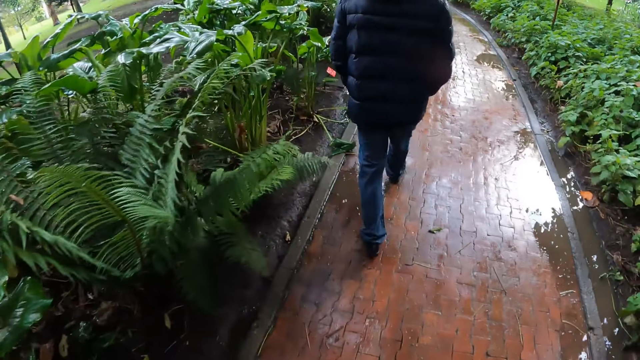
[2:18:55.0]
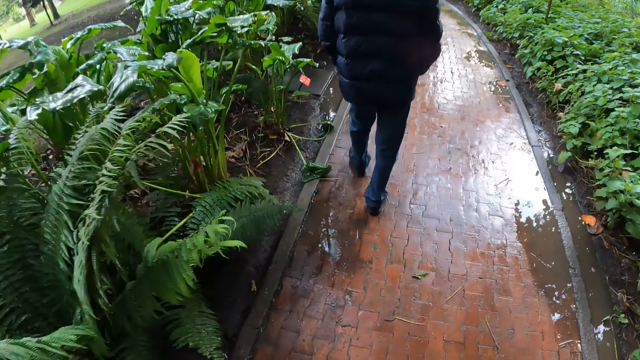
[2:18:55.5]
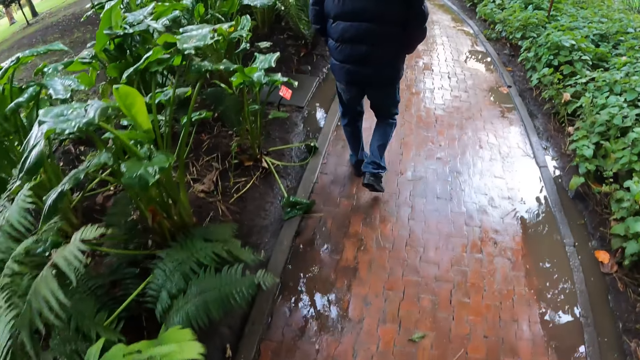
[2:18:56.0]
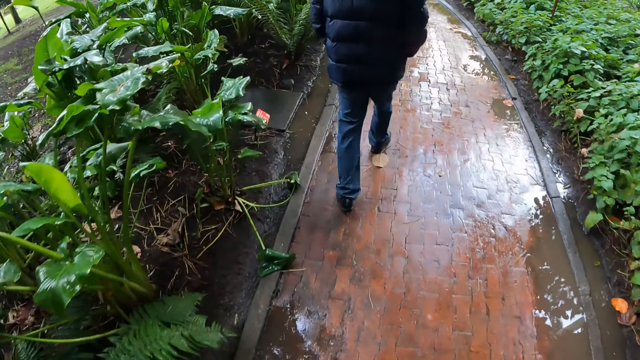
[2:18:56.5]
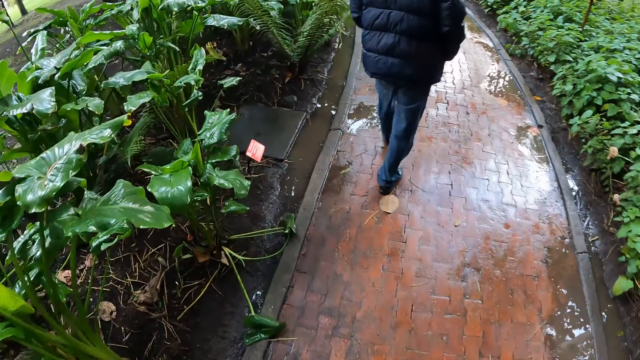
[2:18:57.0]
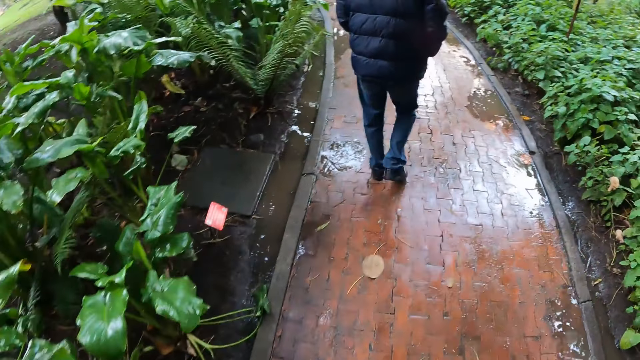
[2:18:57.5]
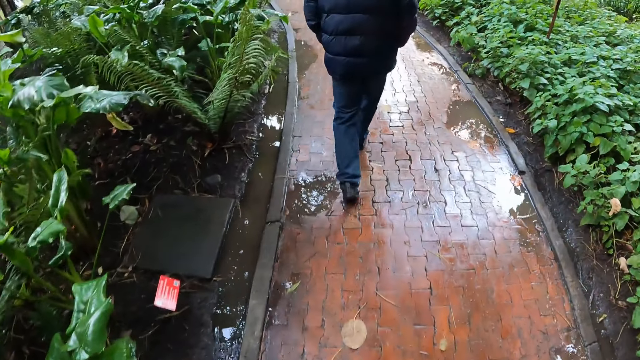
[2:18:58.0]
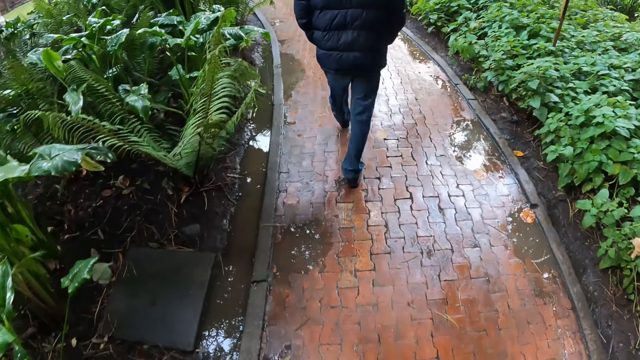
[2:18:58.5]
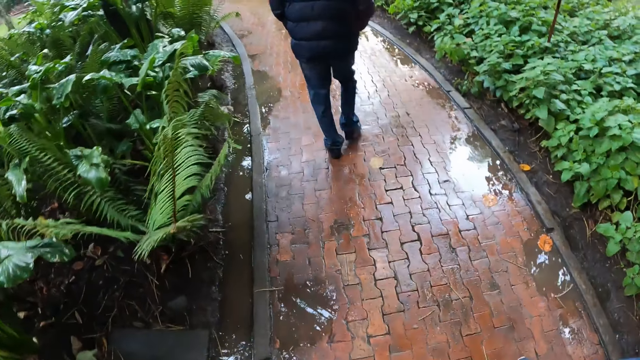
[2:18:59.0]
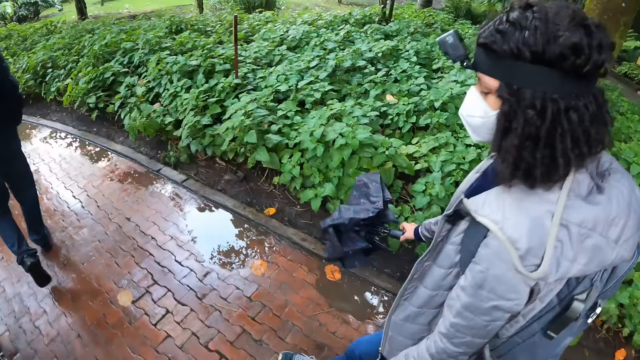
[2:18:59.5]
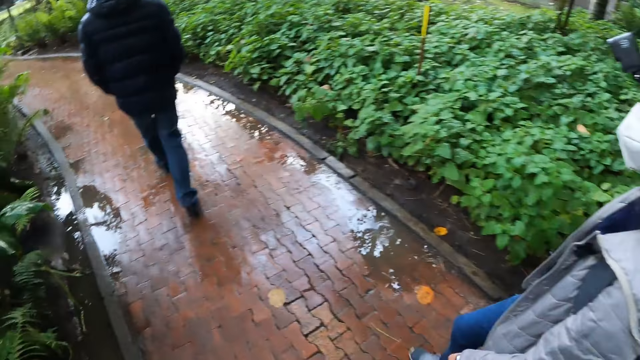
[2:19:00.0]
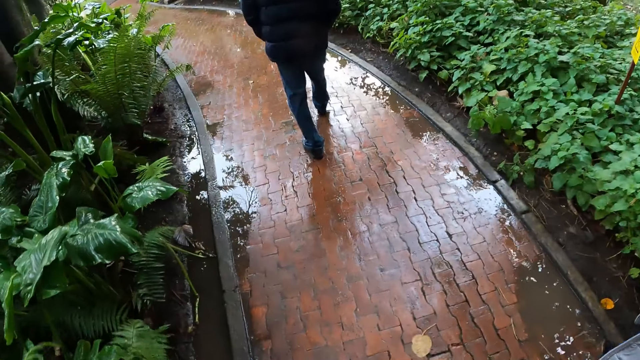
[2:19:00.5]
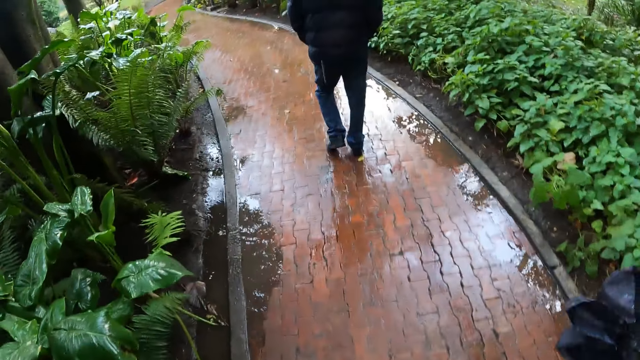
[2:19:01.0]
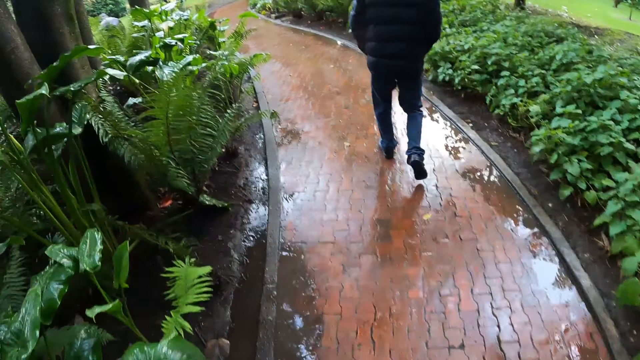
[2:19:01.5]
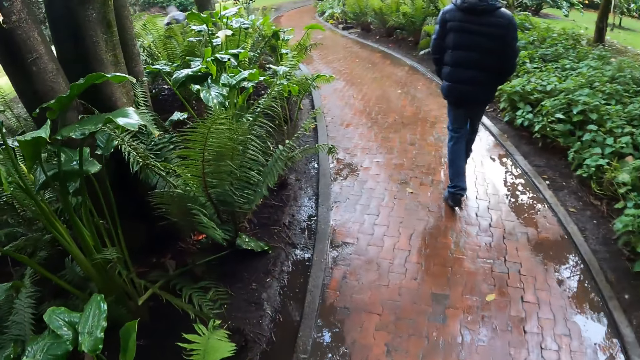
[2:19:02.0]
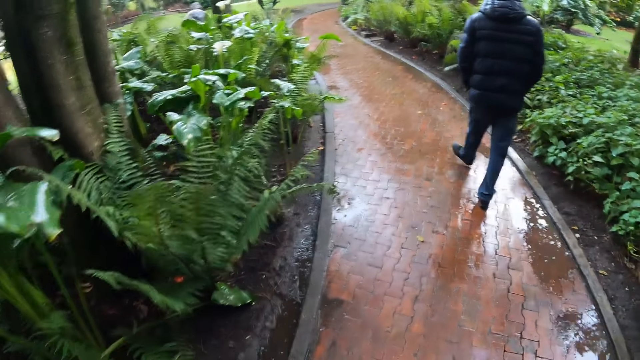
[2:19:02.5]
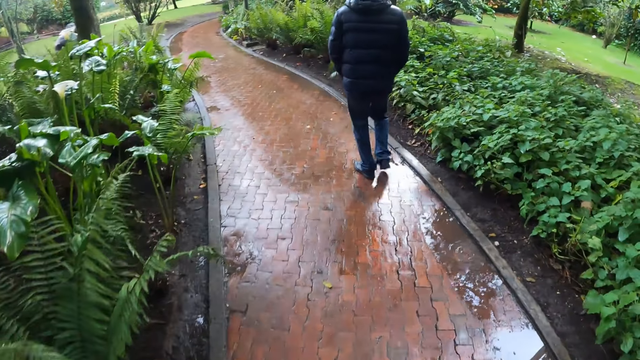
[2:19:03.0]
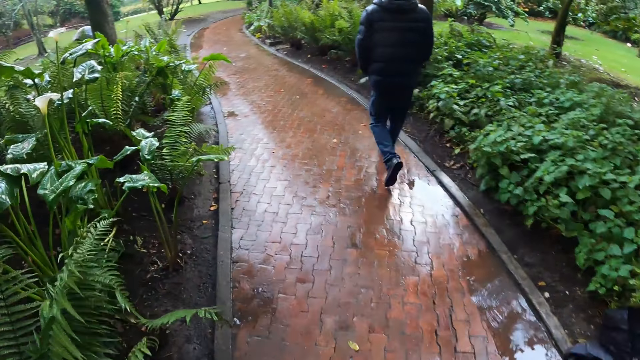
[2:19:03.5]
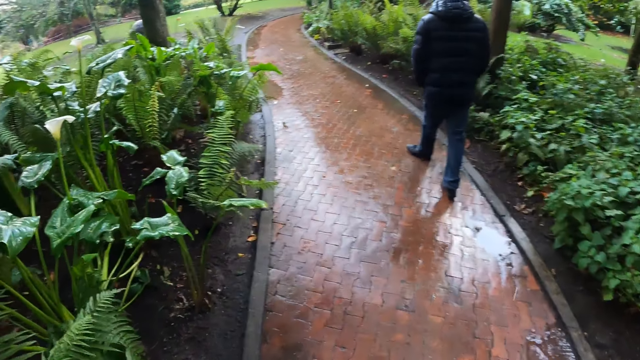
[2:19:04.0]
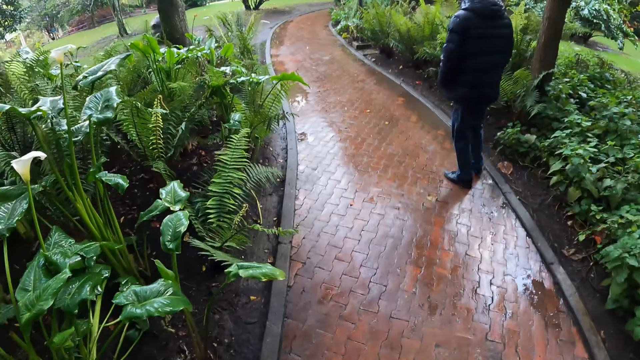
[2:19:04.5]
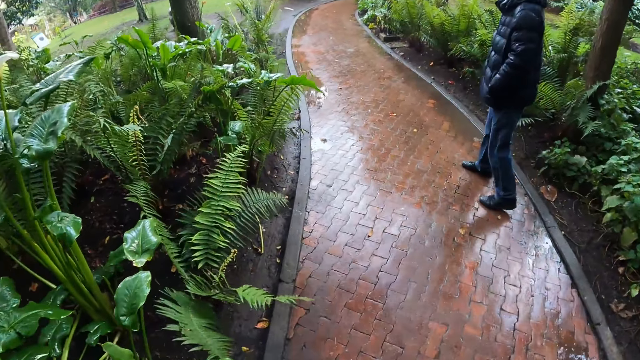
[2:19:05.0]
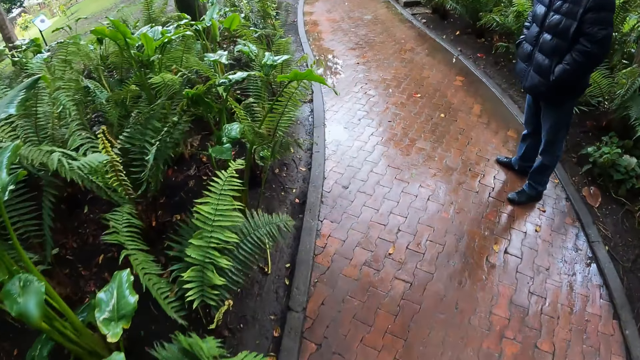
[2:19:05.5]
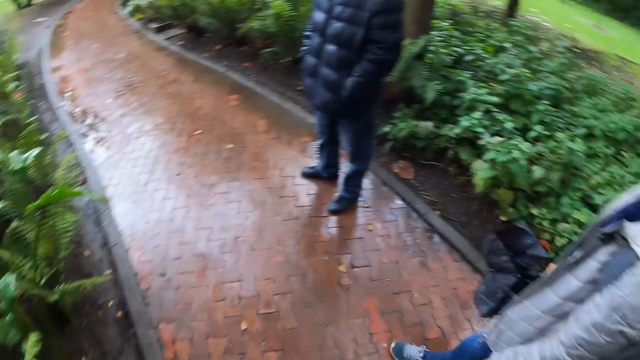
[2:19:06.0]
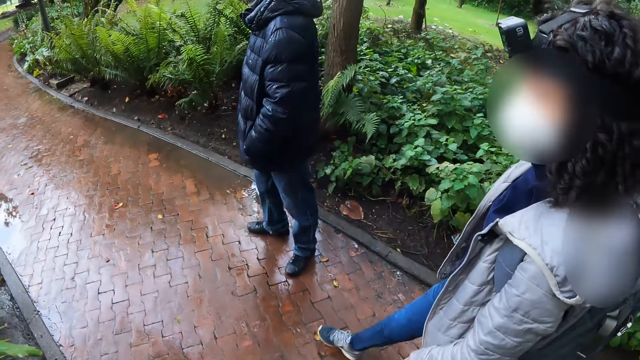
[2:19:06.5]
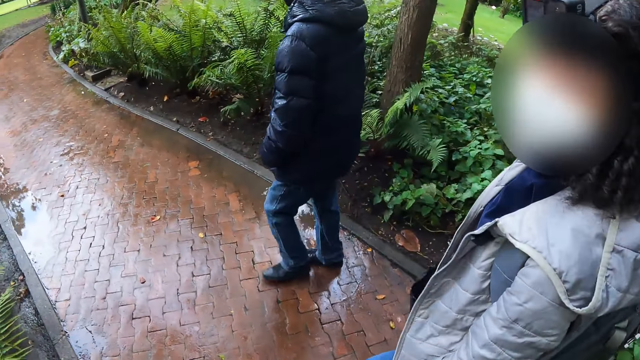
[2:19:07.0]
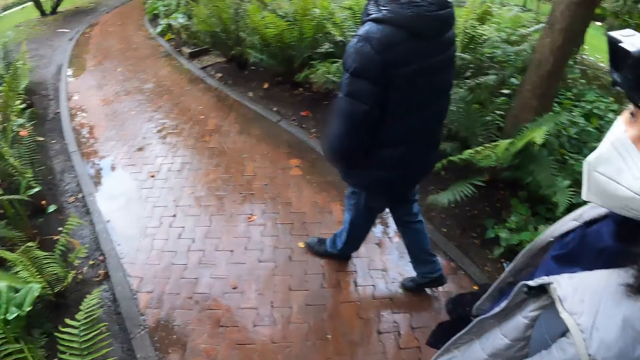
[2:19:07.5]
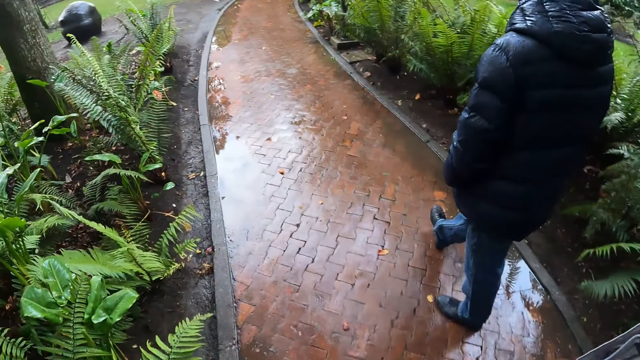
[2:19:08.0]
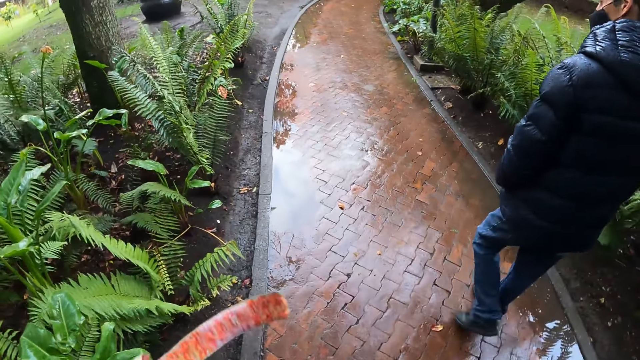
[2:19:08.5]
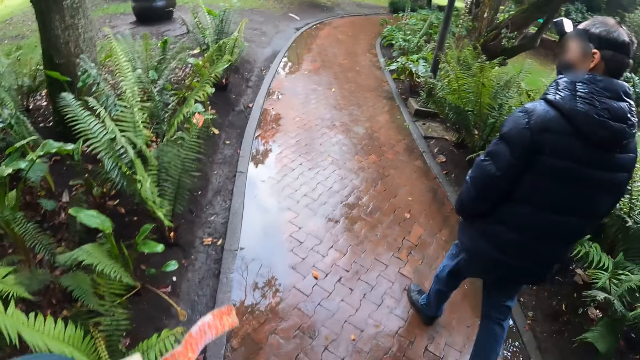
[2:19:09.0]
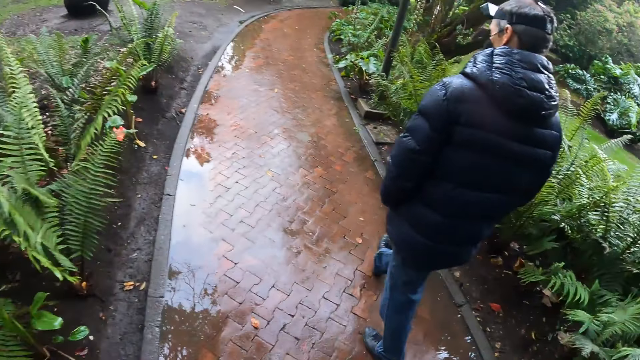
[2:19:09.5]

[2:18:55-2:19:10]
A woman walks around. A man looks around. The woman walks close to the camera wearer. The camera wearer looks around and walks around. The man walks around.

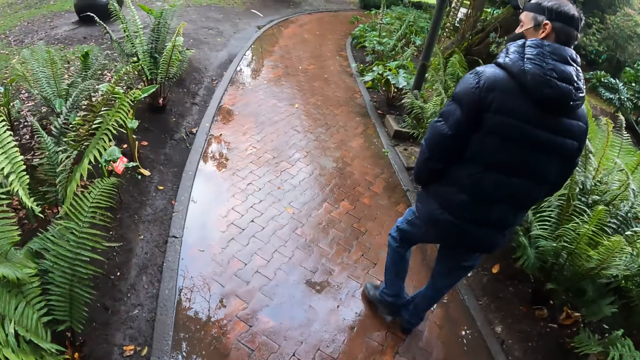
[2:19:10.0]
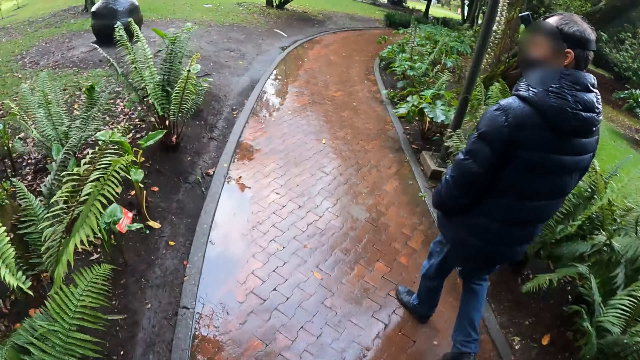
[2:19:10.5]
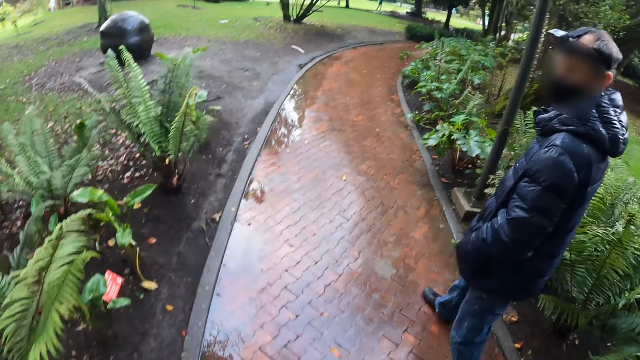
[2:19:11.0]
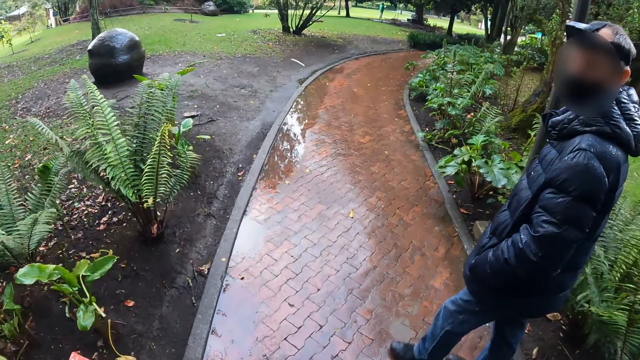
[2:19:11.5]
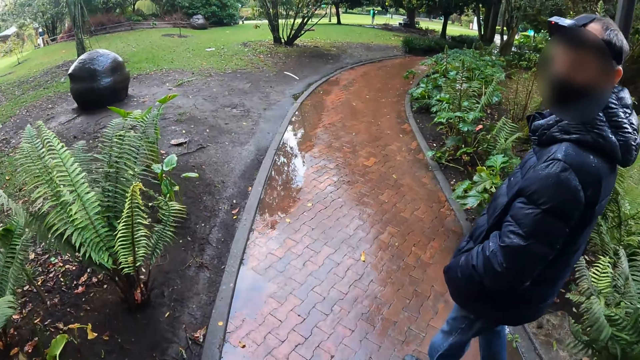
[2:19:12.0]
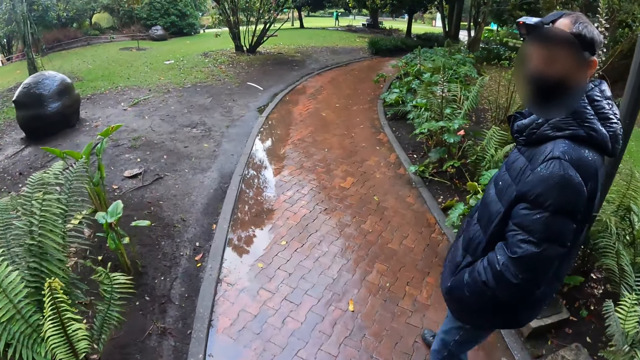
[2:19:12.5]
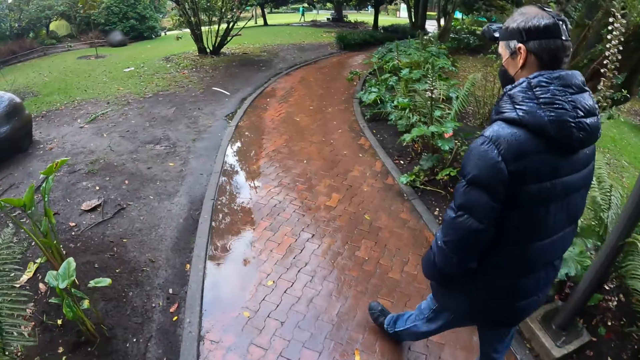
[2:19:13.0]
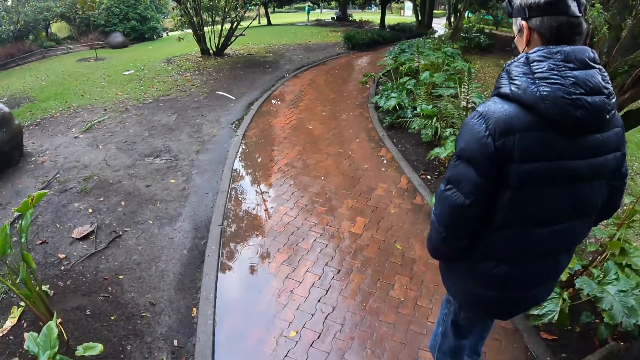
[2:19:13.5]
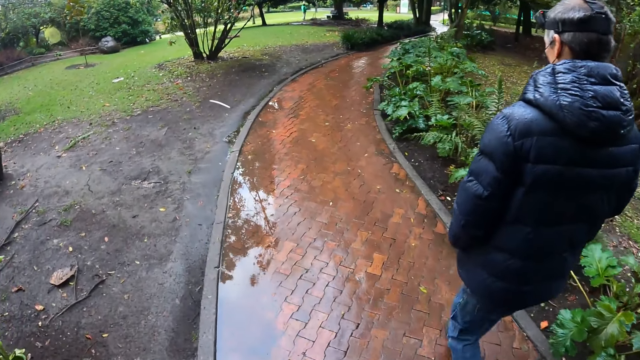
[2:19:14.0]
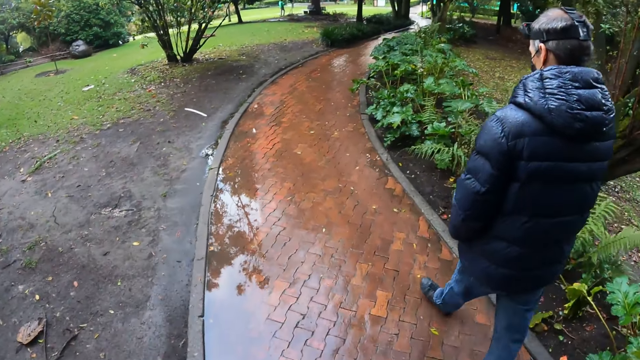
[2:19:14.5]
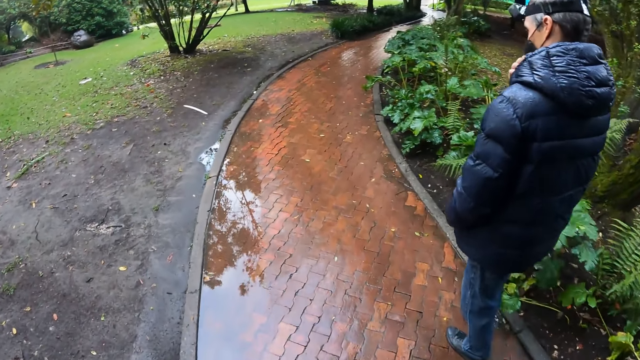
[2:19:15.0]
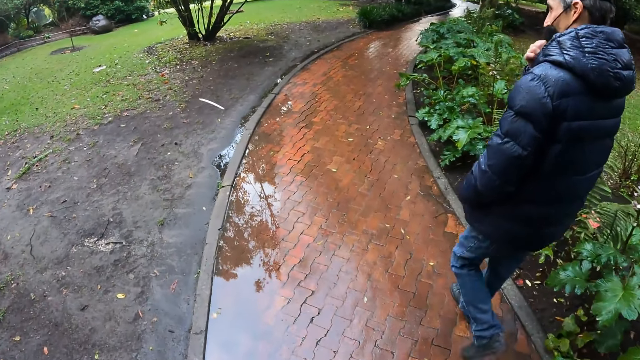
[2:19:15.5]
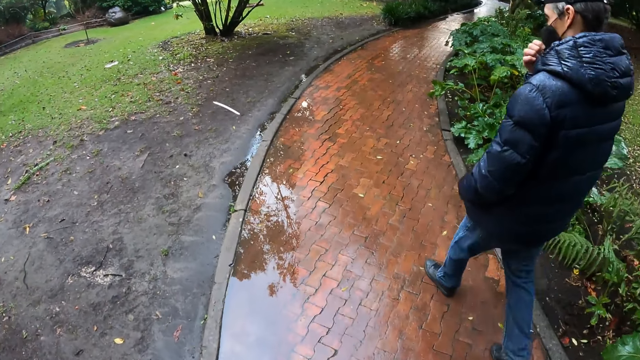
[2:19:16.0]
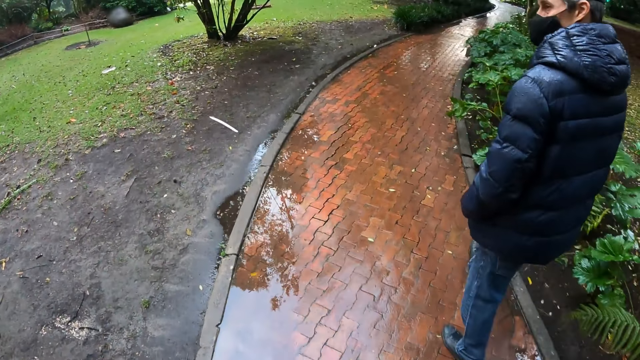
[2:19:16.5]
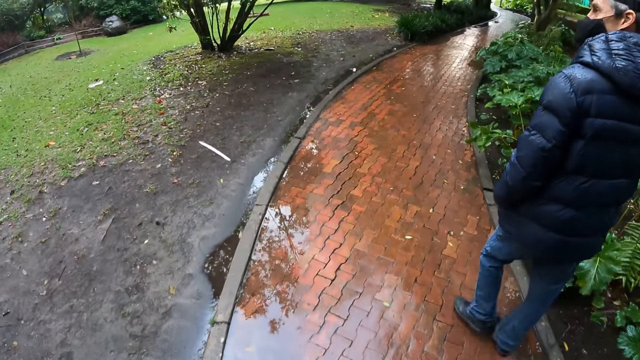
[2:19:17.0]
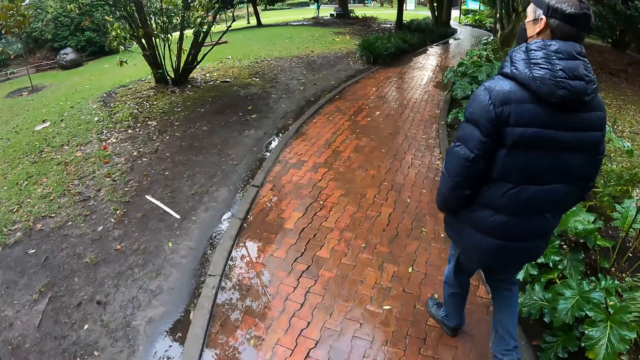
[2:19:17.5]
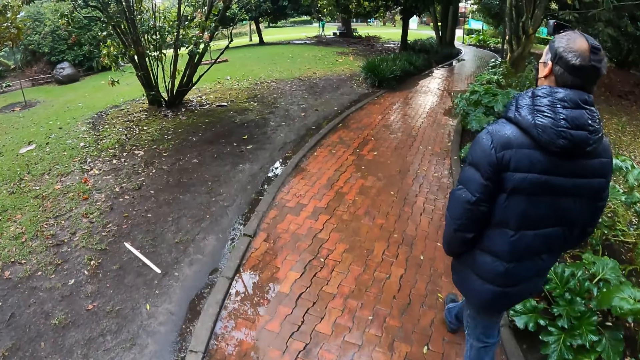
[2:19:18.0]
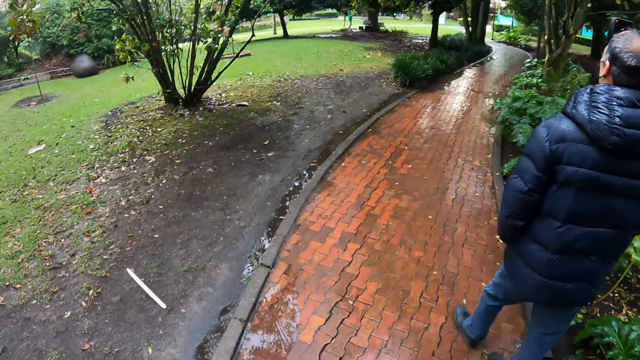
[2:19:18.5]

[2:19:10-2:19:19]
A man touches a mask.
